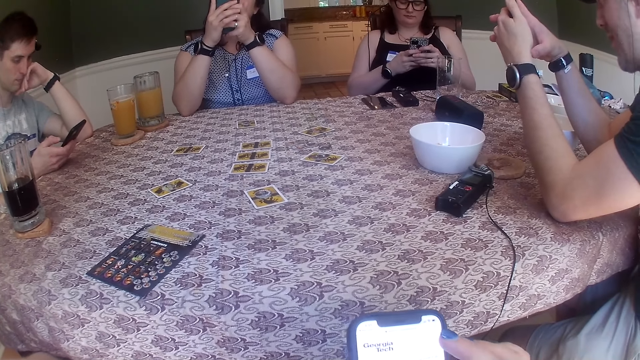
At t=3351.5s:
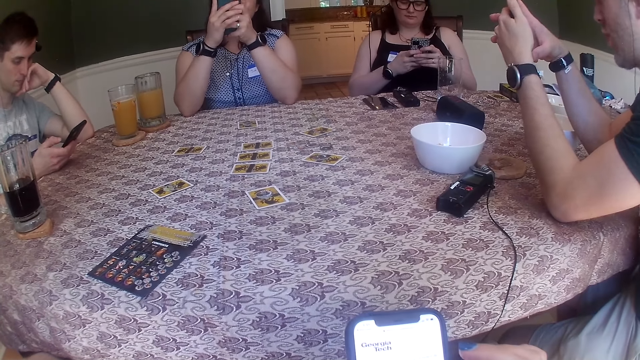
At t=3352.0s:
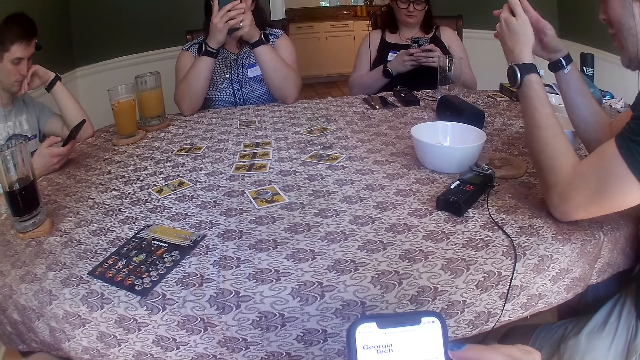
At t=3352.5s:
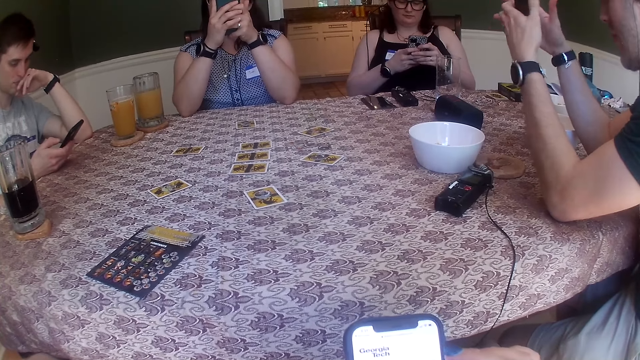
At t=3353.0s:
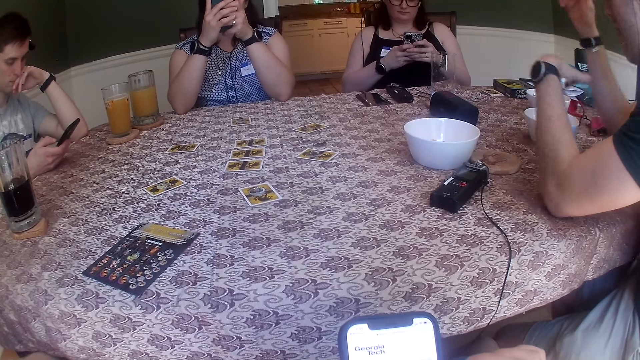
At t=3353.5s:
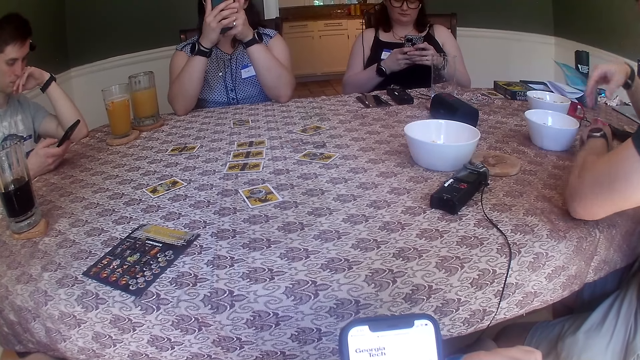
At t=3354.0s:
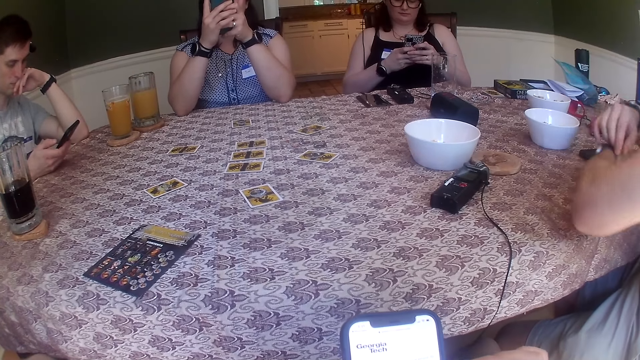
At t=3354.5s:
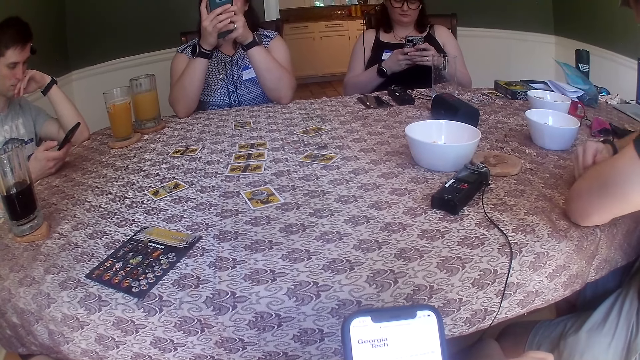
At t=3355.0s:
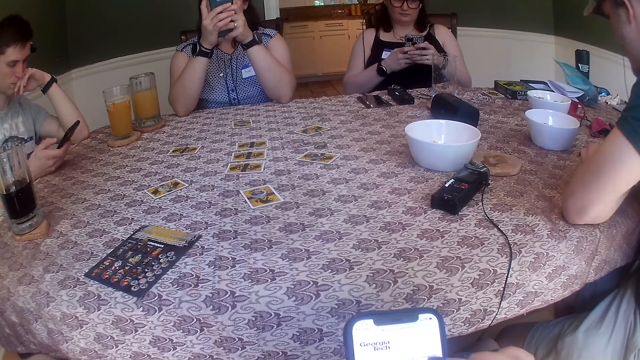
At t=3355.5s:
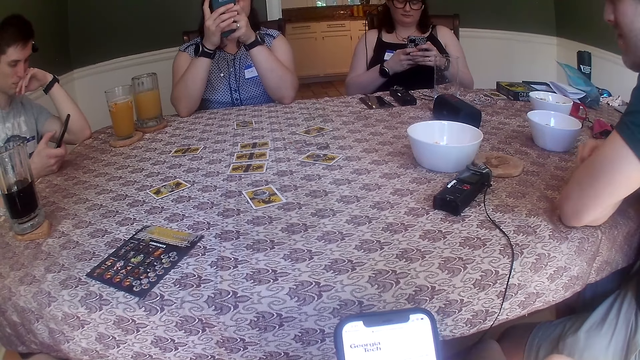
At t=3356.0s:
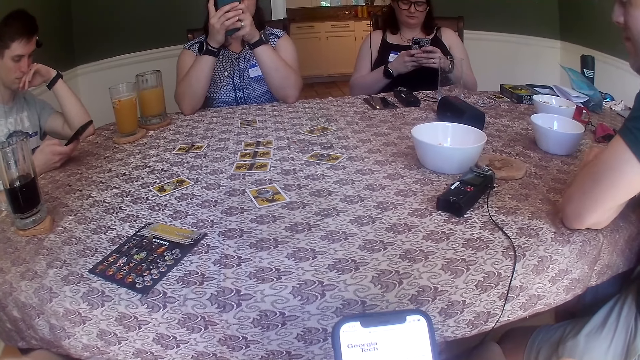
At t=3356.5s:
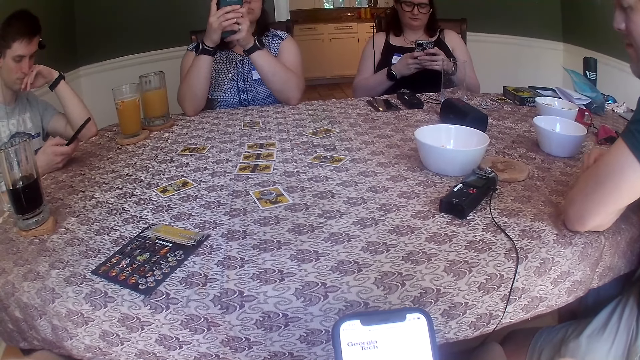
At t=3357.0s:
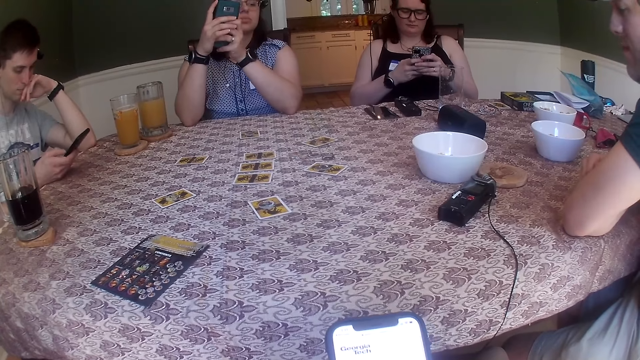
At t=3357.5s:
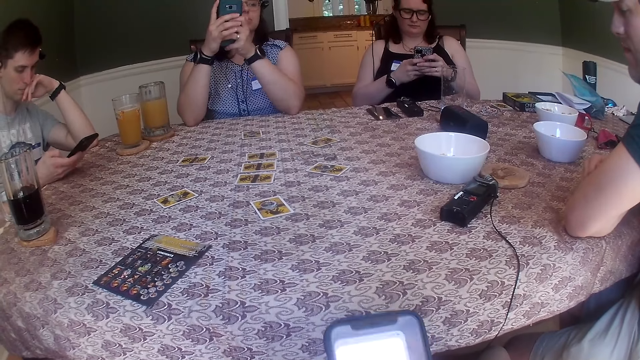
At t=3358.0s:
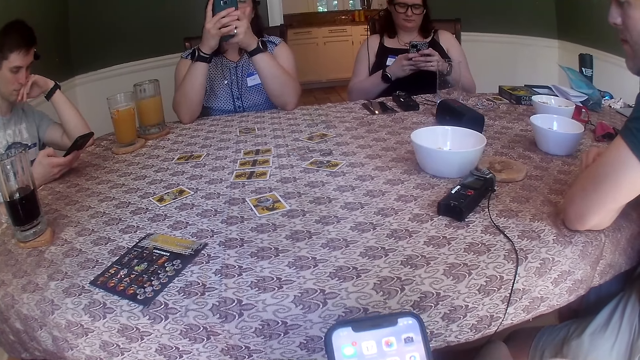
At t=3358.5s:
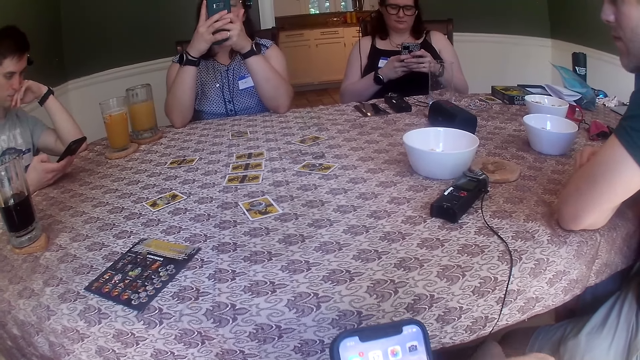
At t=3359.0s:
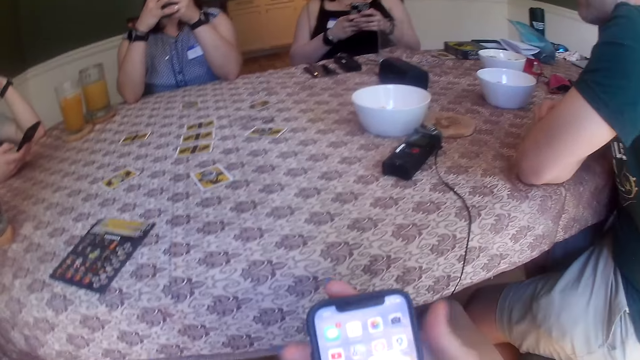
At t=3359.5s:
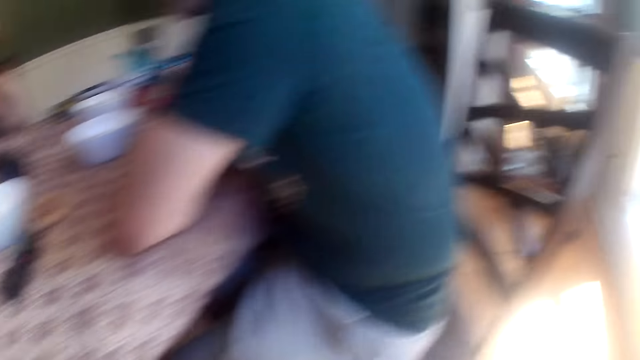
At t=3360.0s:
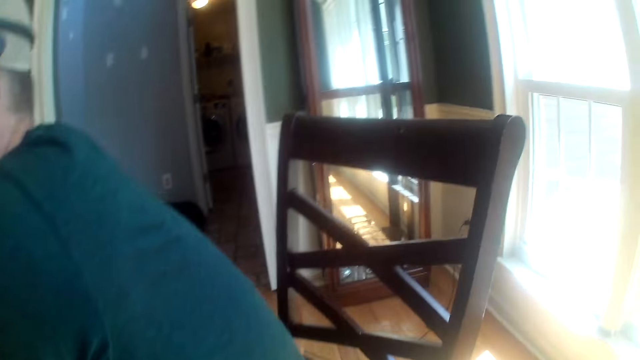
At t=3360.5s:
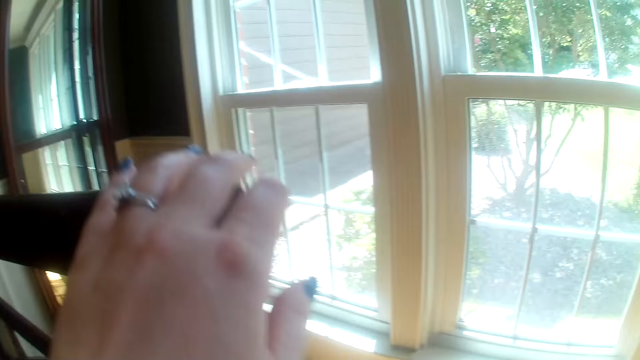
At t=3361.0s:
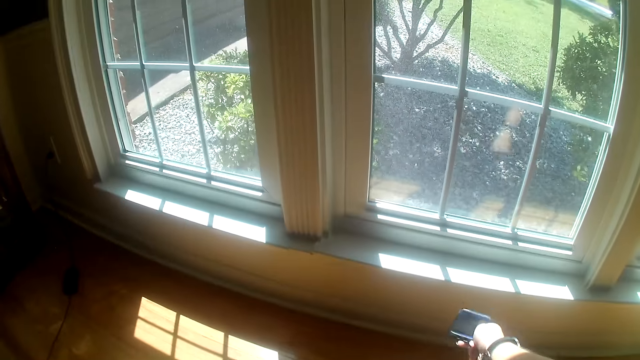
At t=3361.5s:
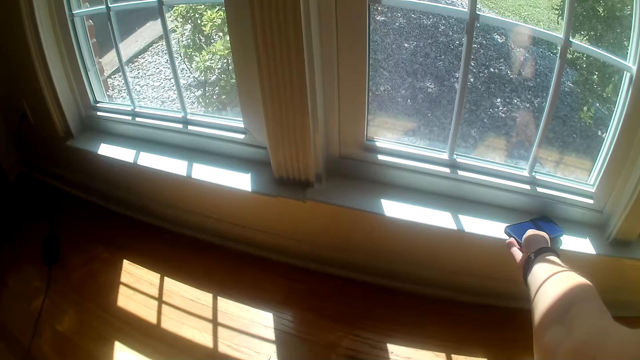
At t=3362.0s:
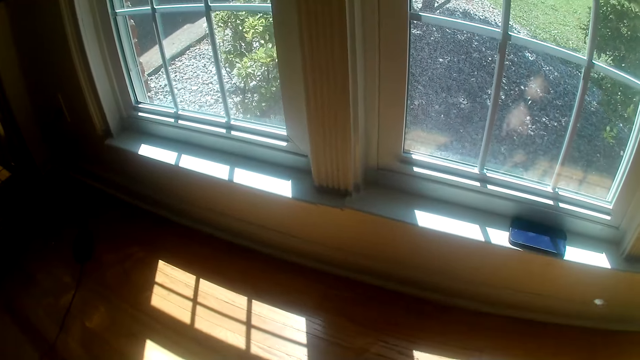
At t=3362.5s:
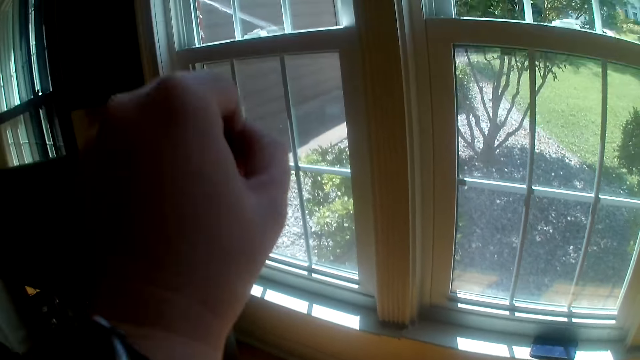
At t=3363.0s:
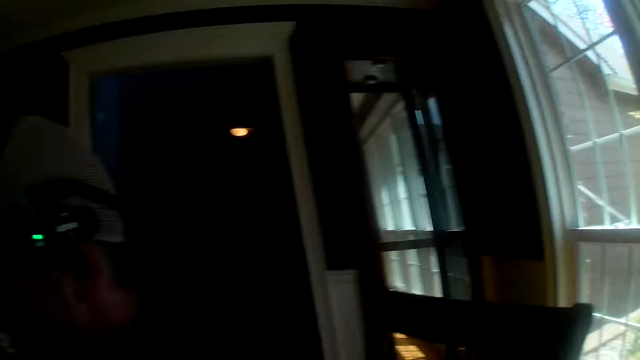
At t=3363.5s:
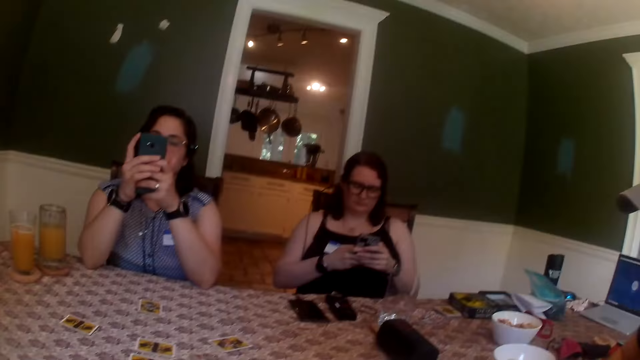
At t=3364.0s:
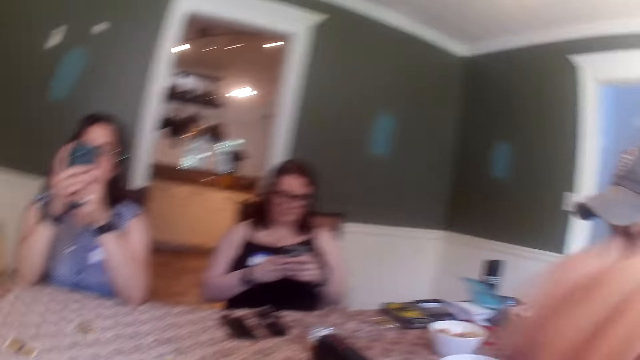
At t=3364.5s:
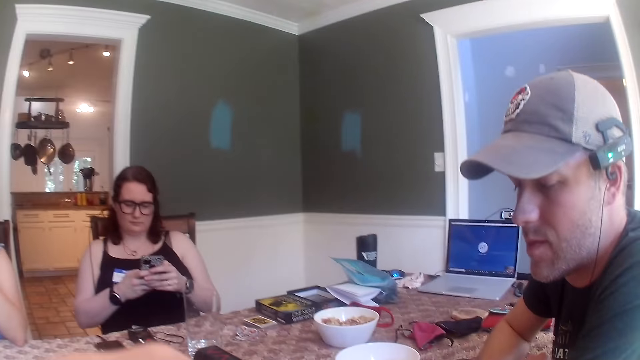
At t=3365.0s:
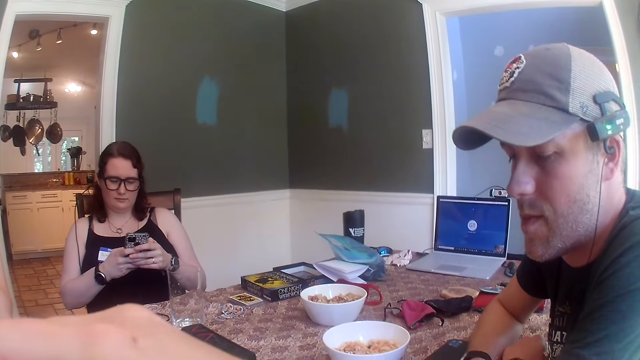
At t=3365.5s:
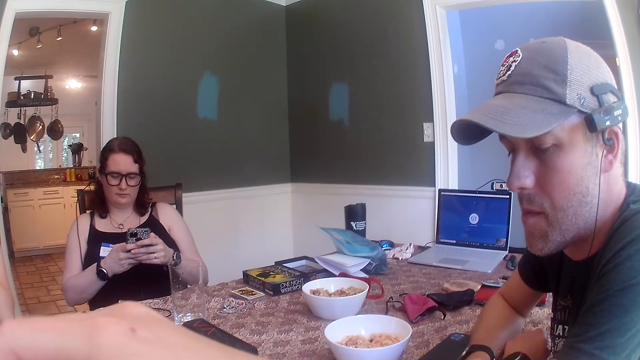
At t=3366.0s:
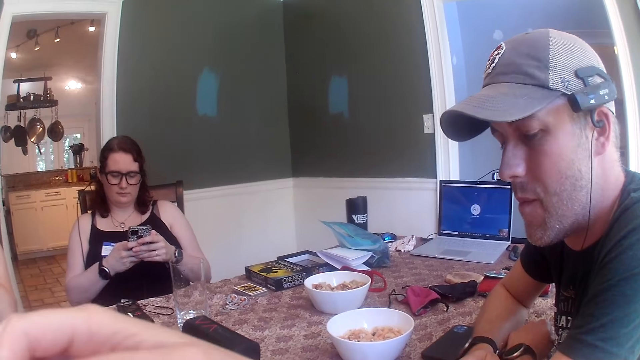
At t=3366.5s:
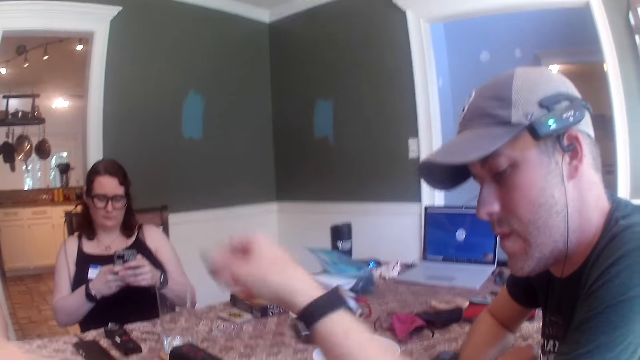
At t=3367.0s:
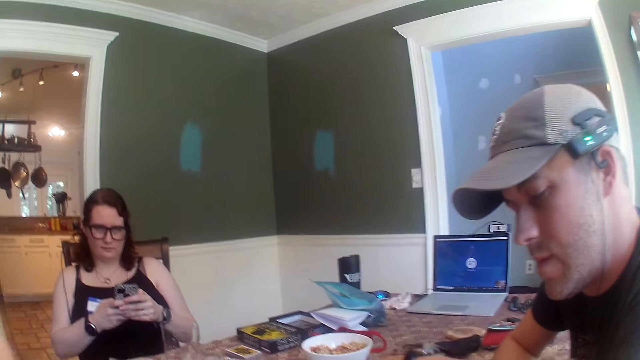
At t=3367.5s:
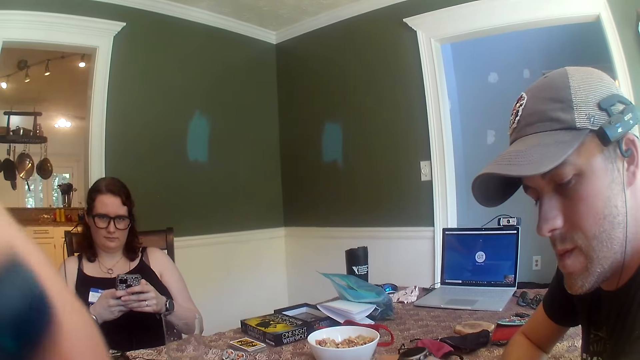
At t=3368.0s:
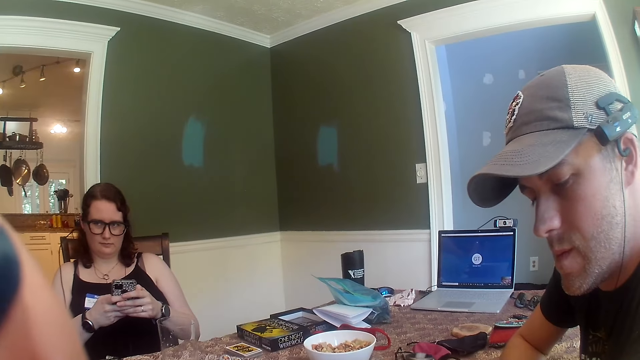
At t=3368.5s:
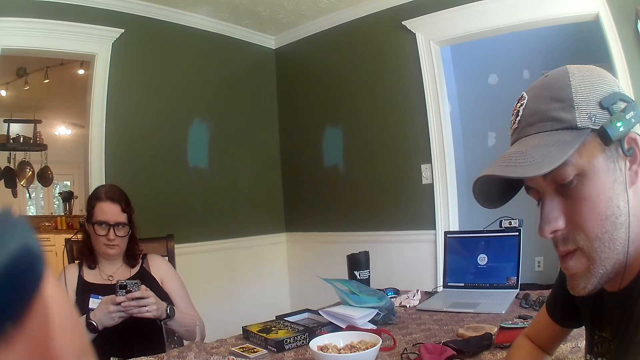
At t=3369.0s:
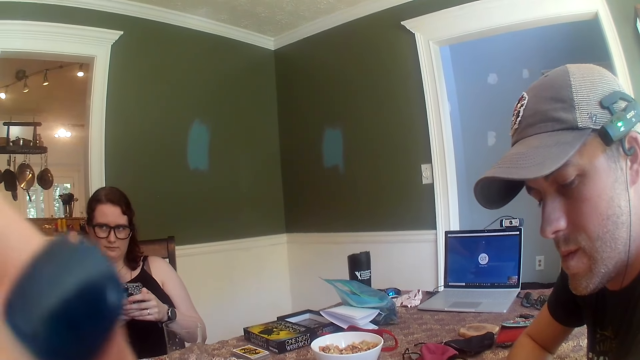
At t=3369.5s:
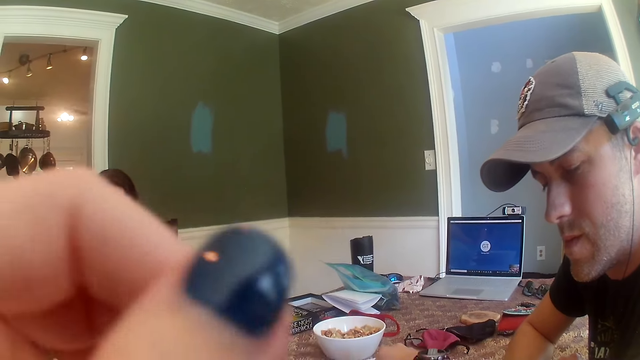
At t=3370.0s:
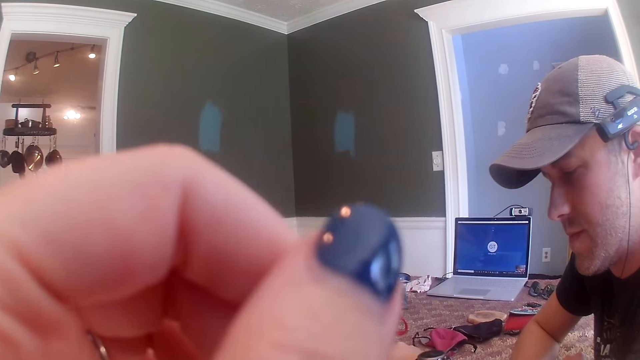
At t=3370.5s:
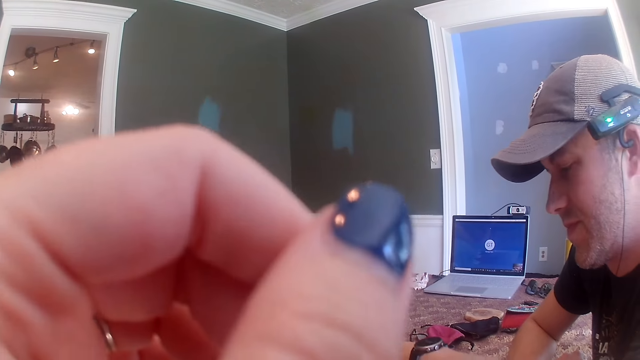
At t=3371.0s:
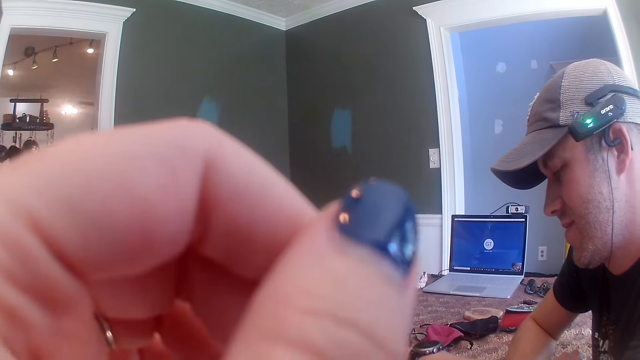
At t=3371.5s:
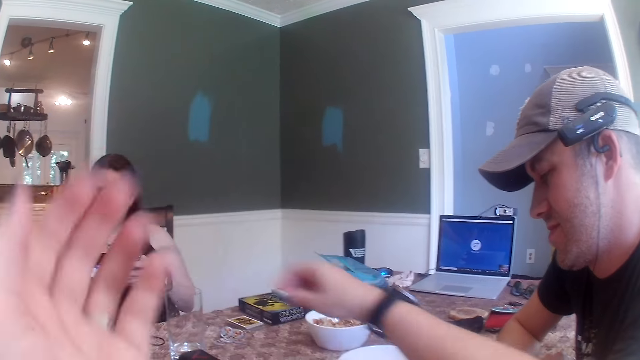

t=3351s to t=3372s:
A man puts the phone on the table with his left hand. The camera wearer uses a phone. She looks around. She puts the phone on the window sill with her right hand. She looks around. She moves her hand and picks snacks from the bowl on the table with her right hand.
